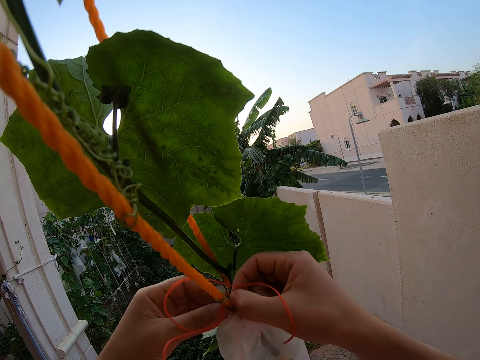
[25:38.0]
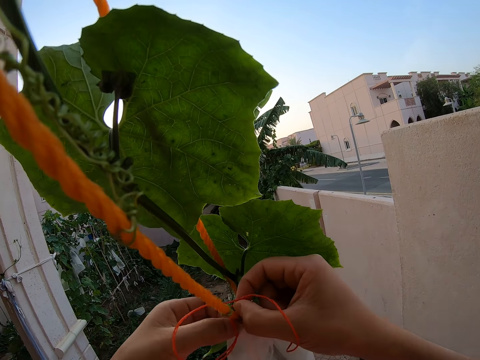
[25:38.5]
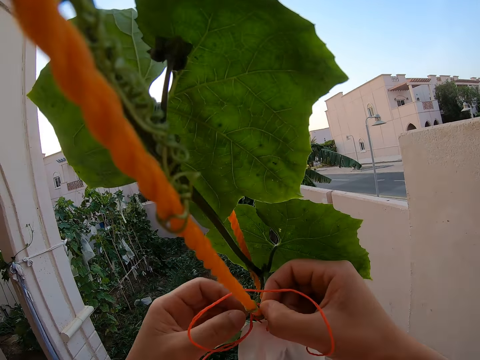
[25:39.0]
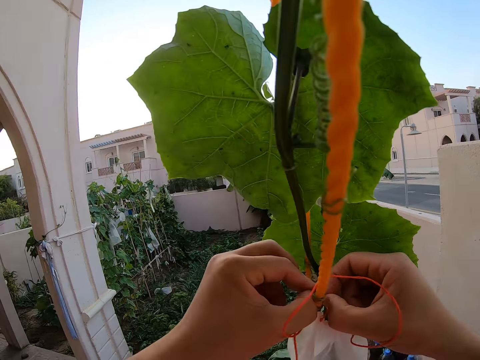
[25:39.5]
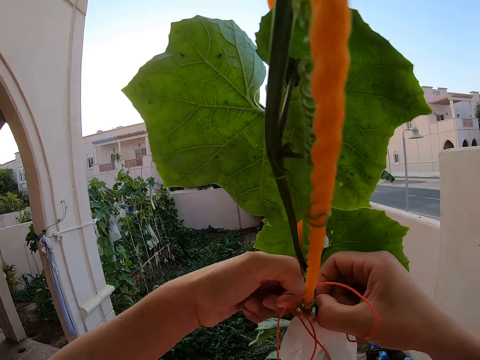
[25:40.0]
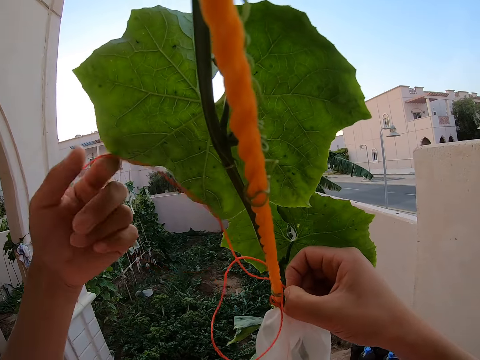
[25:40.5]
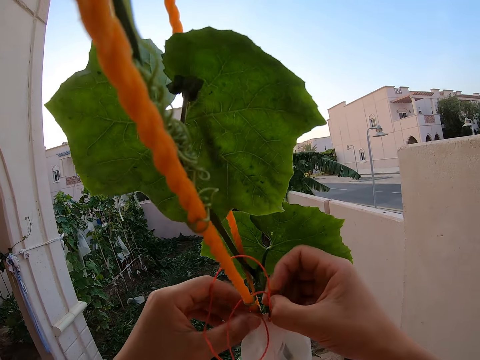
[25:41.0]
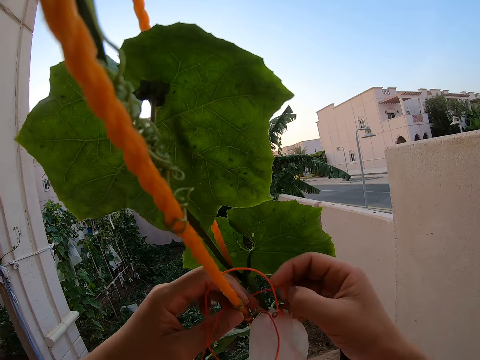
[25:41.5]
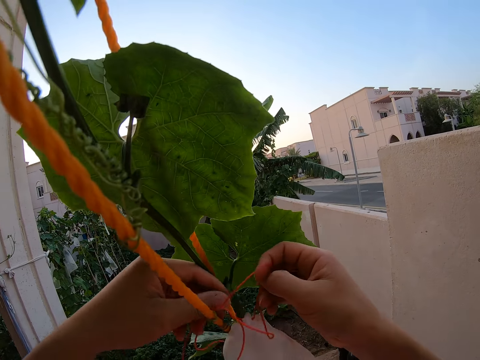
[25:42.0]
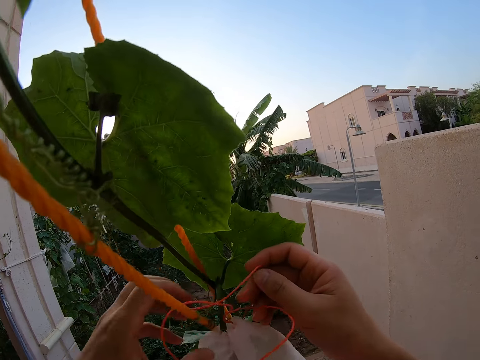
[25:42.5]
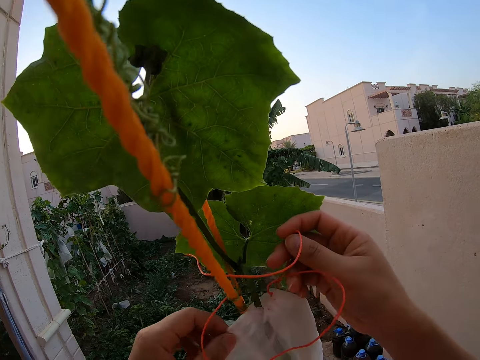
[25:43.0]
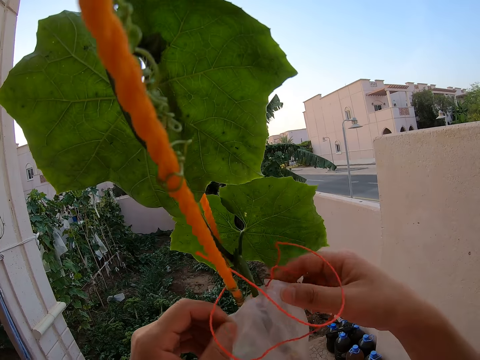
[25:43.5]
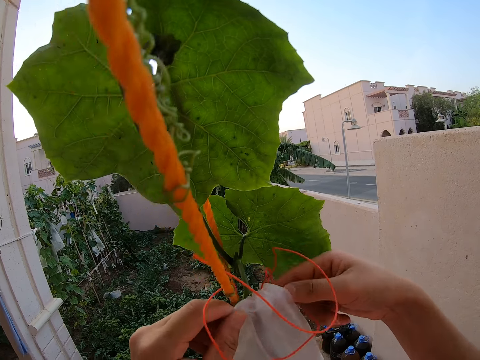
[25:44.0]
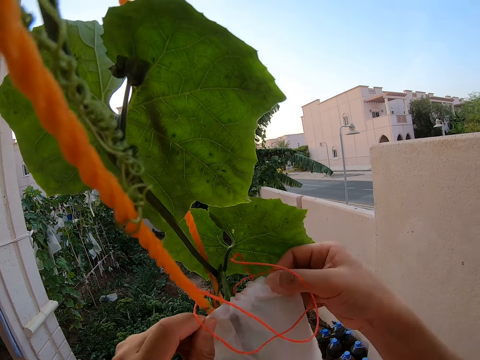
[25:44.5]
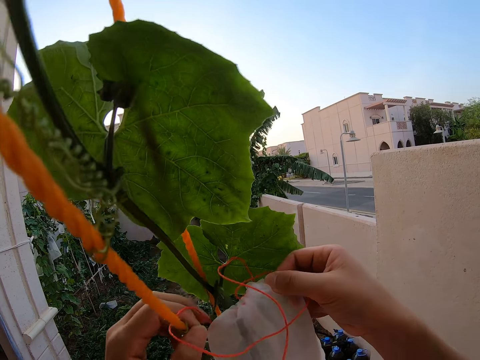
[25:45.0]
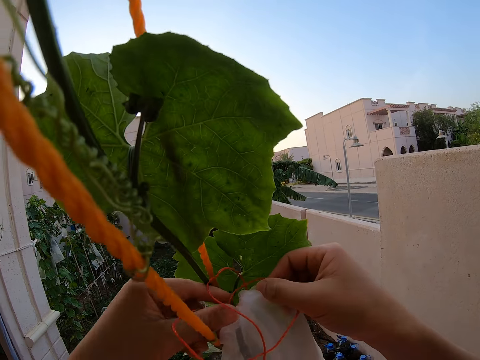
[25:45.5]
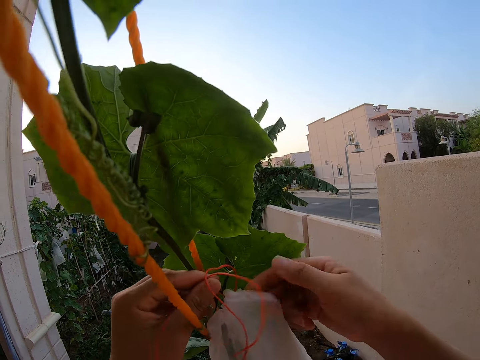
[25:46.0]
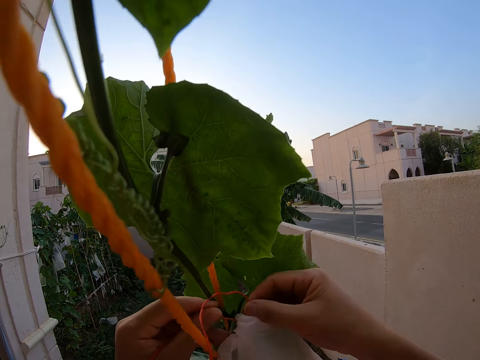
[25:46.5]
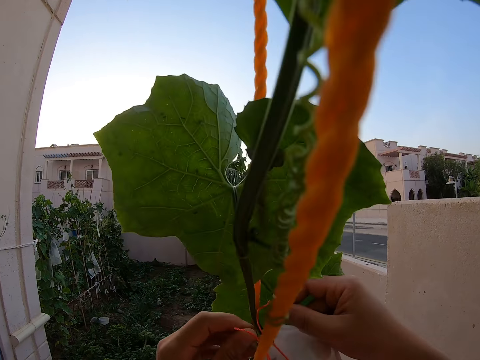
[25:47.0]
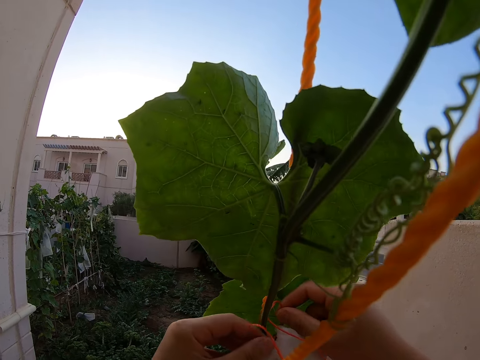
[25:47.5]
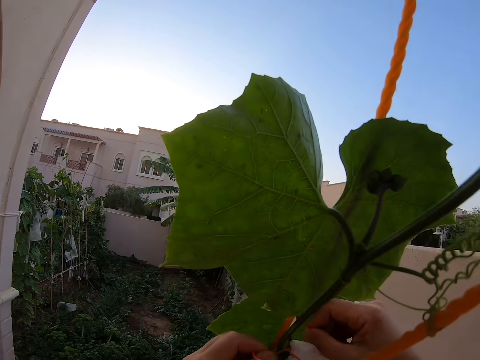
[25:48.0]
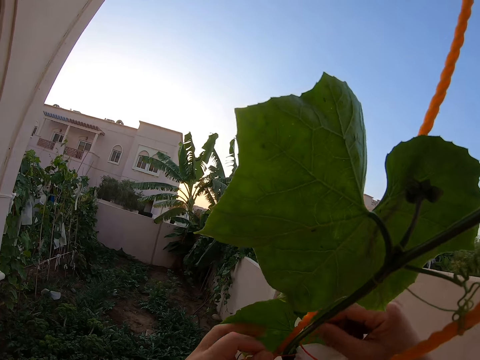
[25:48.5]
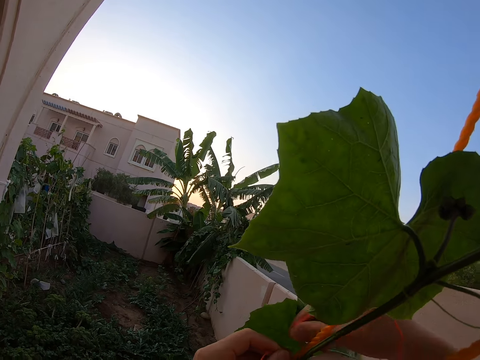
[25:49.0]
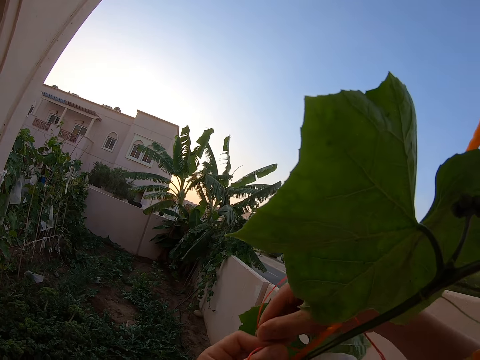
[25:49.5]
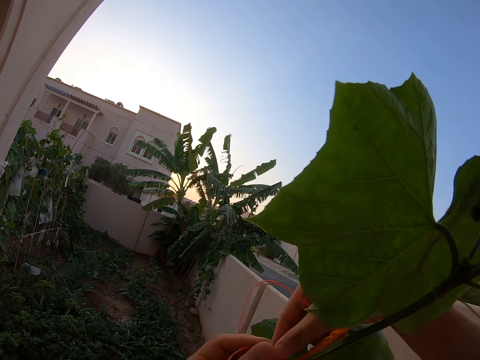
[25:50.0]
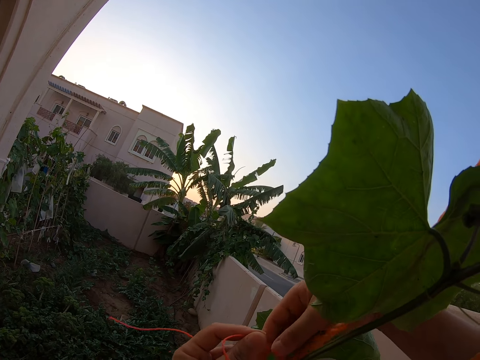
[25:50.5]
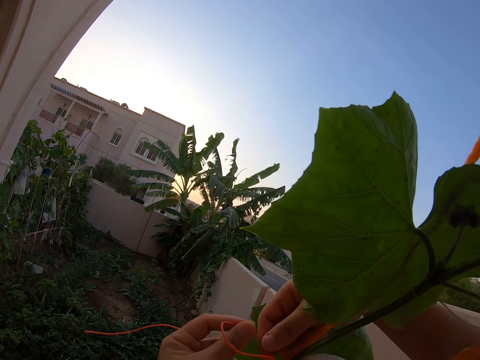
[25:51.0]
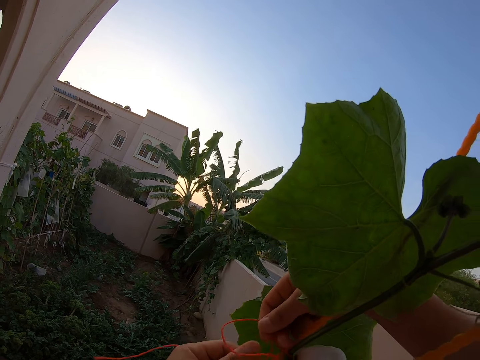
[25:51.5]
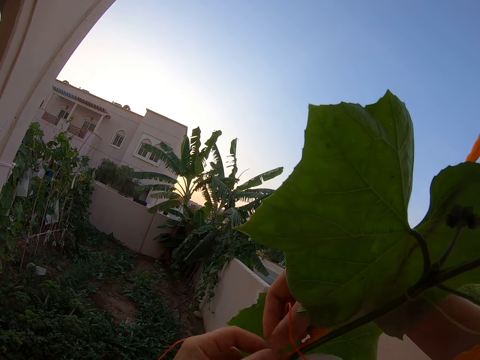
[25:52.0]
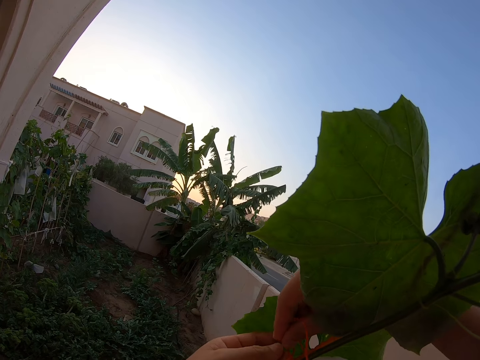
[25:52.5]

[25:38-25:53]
The camera wearer tightens the paper on the plant. They tie a nylon bag on the cucumber fruit.

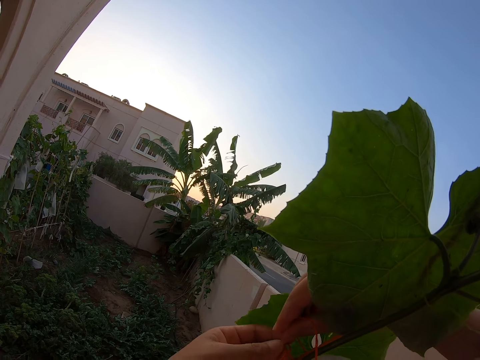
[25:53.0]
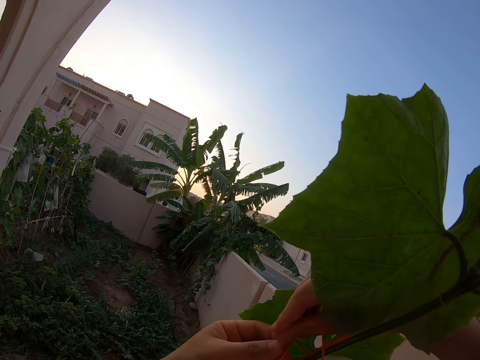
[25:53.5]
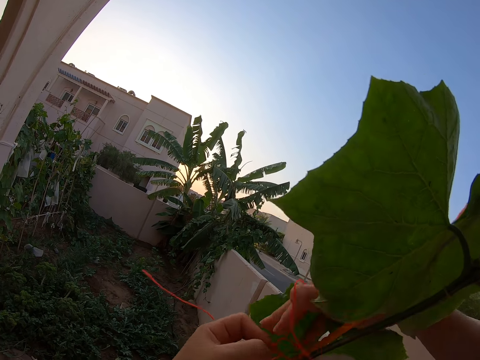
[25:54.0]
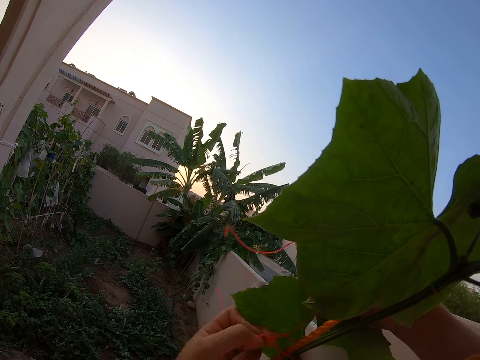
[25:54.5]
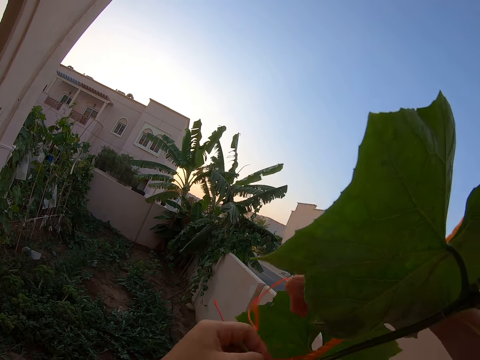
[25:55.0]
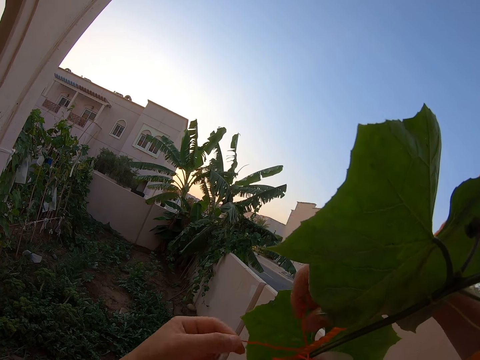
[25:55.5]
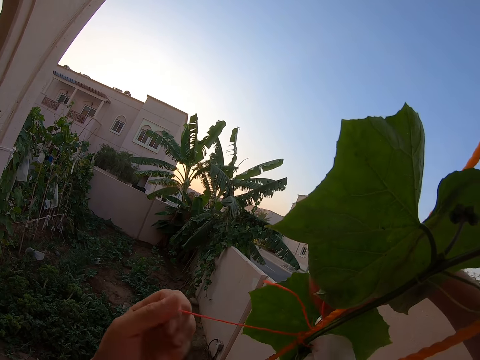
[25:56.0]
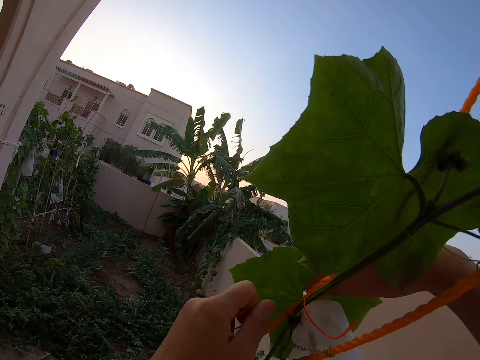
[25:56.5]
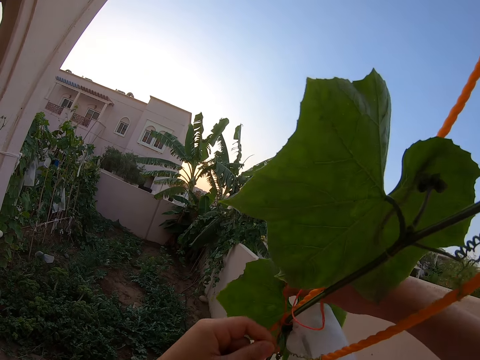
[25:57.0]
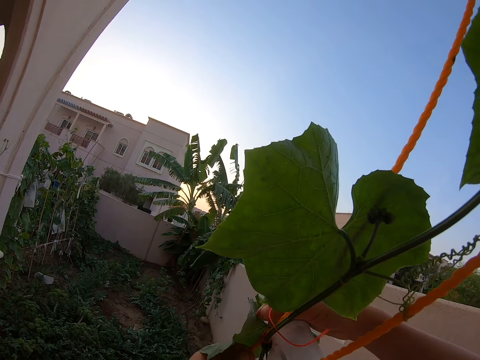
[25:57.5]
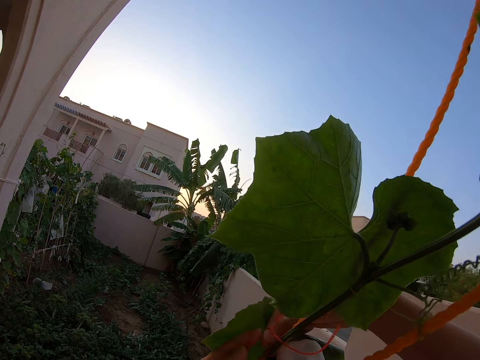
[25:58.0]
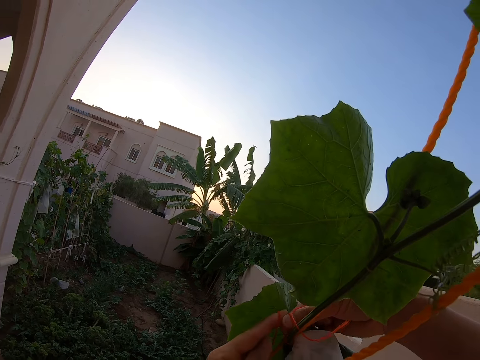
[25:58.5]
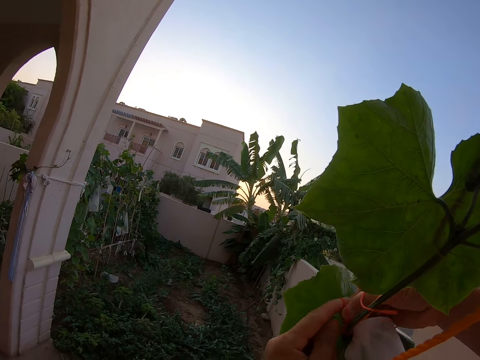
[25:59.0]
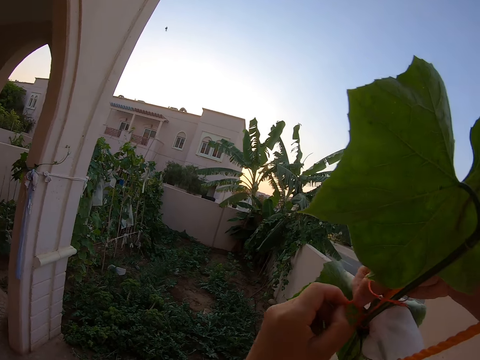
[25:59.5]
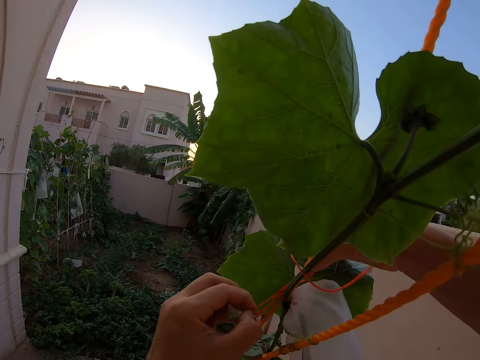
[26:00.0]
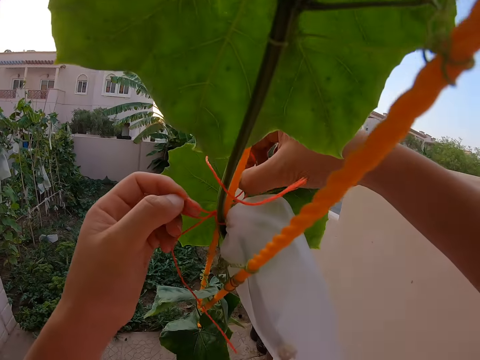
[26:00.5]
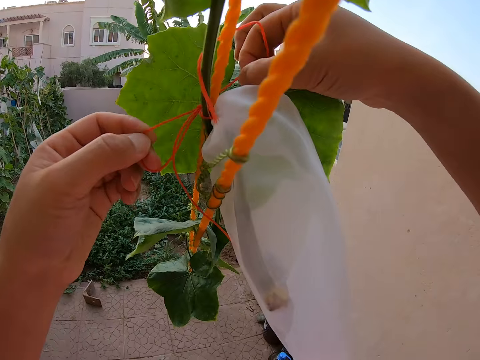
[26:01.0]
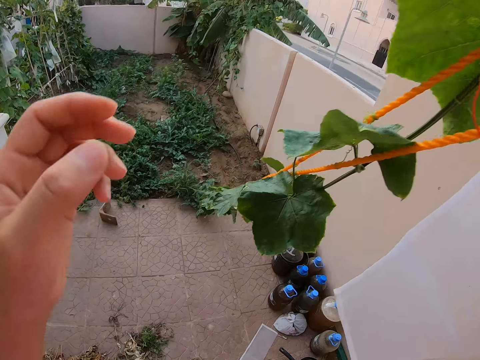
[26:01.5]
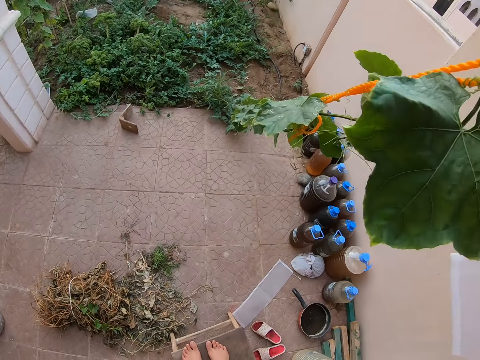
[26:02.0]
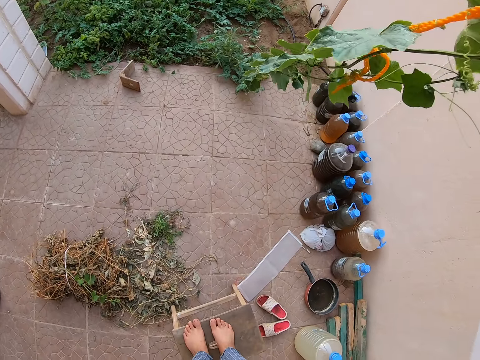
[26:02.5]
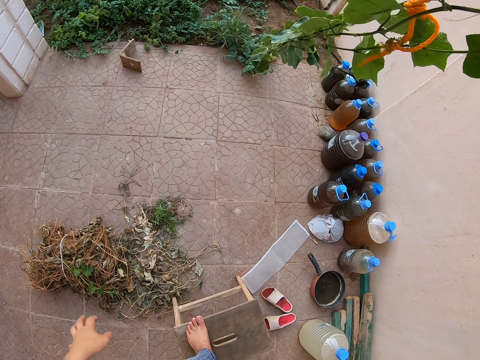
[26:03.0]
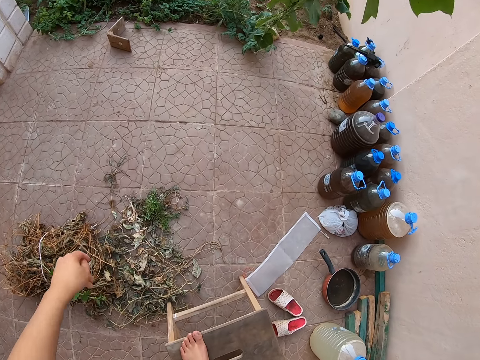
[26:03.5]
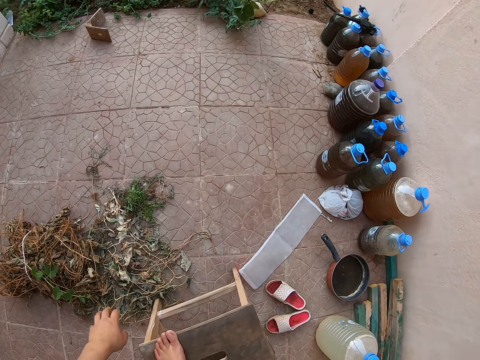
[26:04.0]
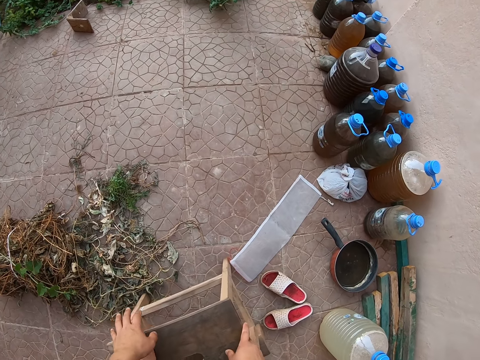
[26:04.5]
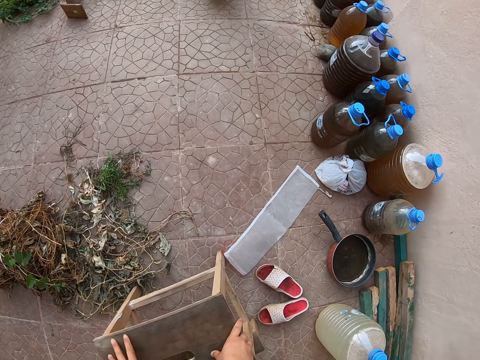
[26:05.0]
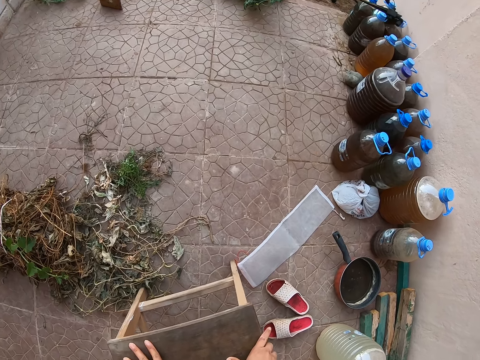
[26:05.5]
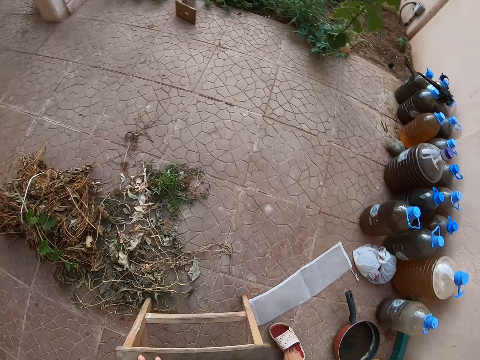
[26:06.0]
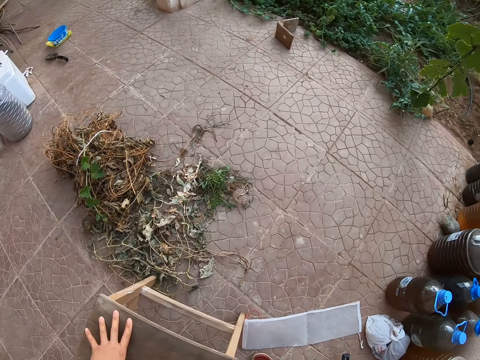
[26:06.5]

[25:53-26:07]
The camera wearer stares around the verandah. They step down from the stool.
